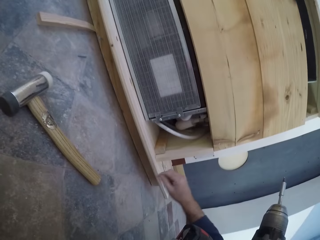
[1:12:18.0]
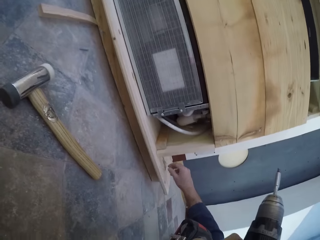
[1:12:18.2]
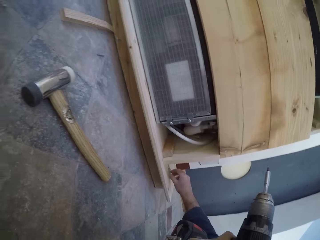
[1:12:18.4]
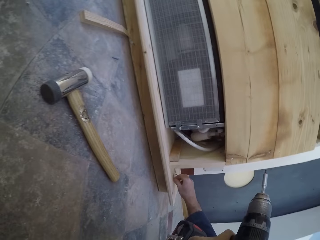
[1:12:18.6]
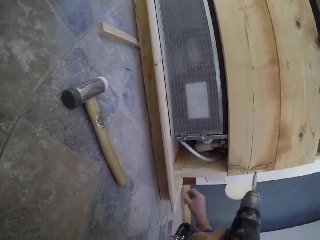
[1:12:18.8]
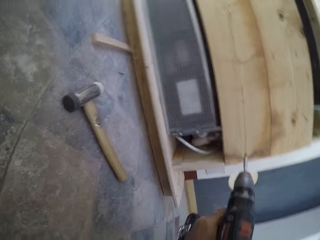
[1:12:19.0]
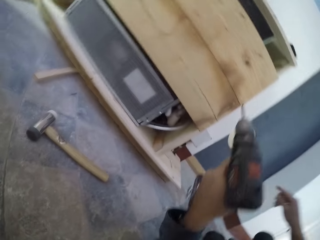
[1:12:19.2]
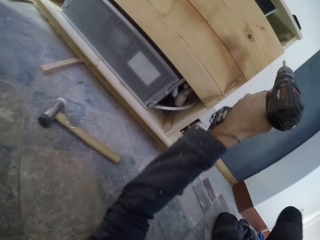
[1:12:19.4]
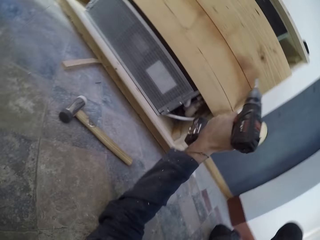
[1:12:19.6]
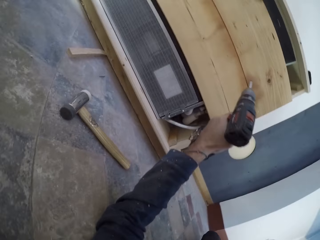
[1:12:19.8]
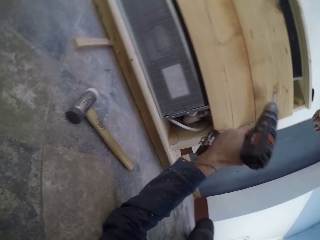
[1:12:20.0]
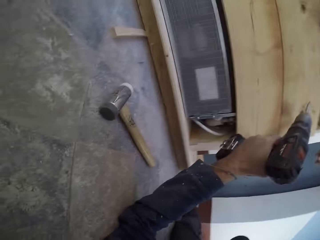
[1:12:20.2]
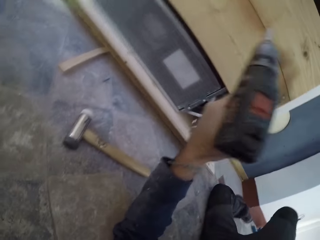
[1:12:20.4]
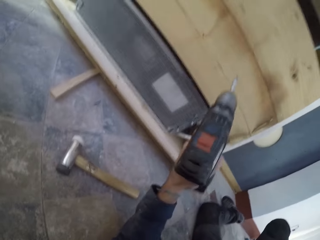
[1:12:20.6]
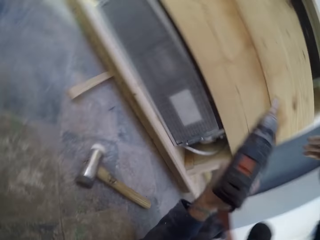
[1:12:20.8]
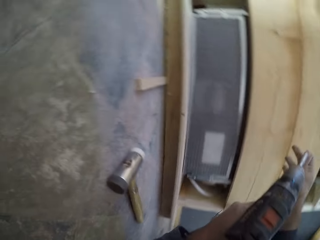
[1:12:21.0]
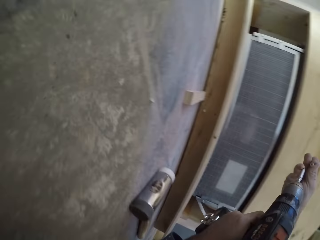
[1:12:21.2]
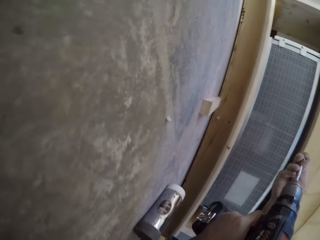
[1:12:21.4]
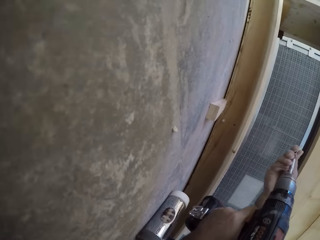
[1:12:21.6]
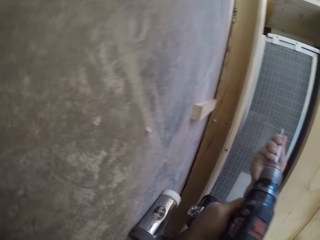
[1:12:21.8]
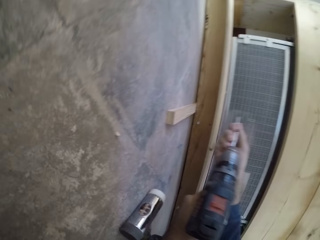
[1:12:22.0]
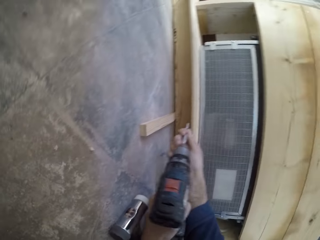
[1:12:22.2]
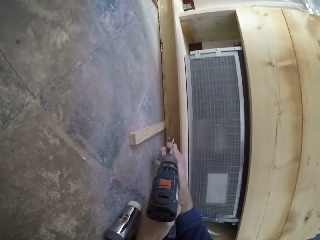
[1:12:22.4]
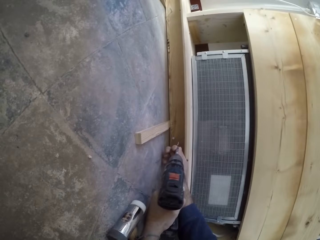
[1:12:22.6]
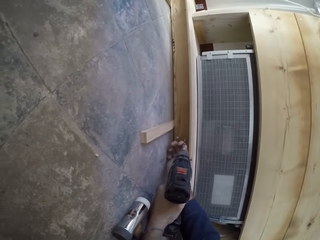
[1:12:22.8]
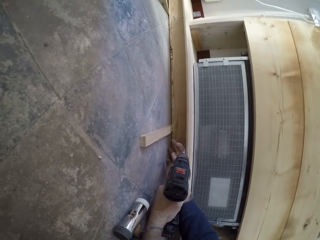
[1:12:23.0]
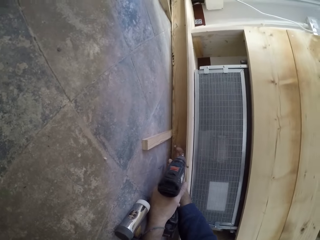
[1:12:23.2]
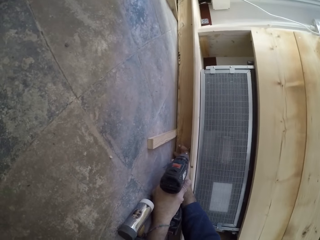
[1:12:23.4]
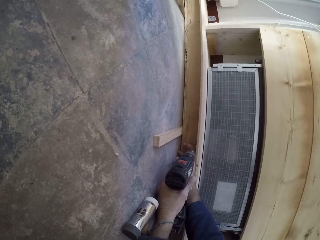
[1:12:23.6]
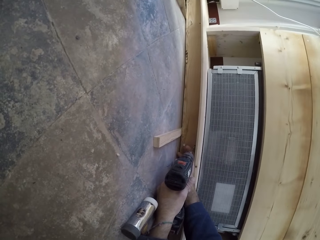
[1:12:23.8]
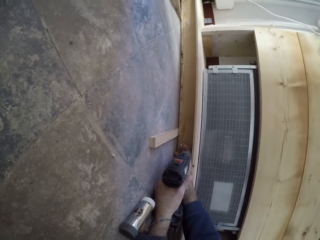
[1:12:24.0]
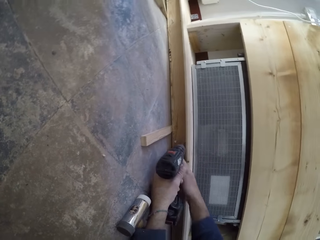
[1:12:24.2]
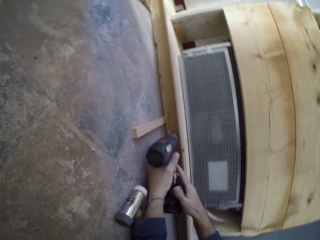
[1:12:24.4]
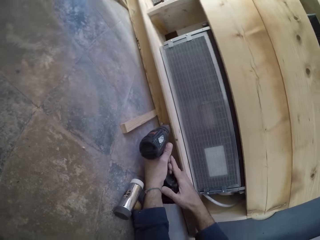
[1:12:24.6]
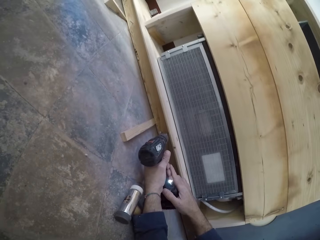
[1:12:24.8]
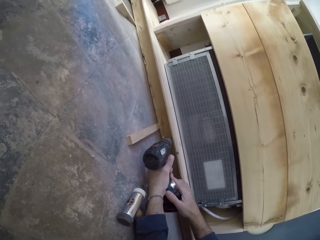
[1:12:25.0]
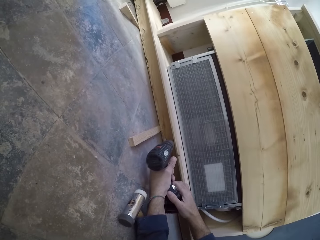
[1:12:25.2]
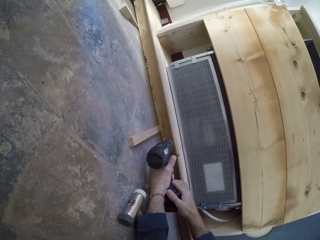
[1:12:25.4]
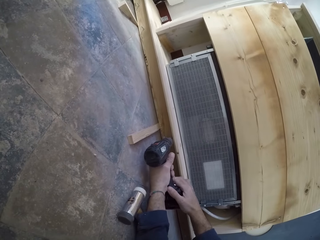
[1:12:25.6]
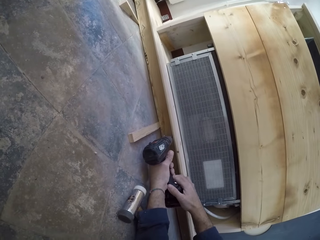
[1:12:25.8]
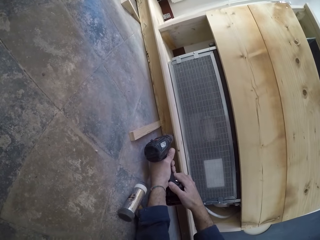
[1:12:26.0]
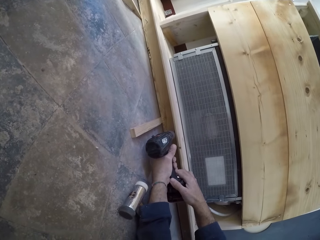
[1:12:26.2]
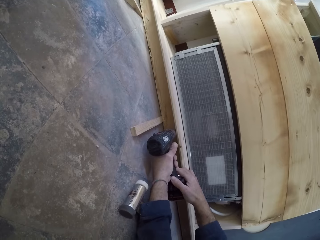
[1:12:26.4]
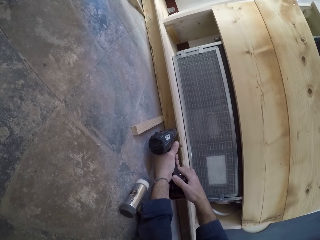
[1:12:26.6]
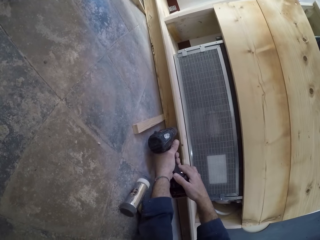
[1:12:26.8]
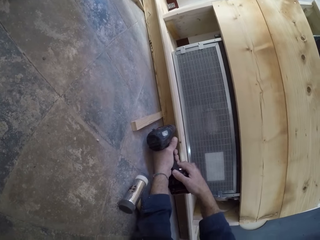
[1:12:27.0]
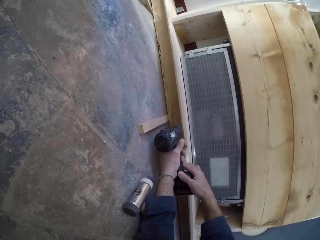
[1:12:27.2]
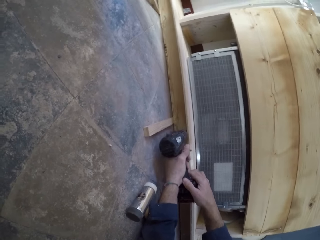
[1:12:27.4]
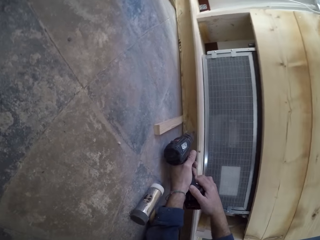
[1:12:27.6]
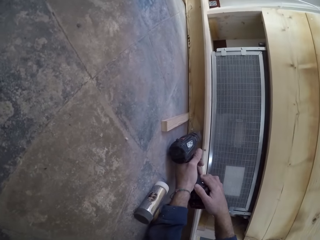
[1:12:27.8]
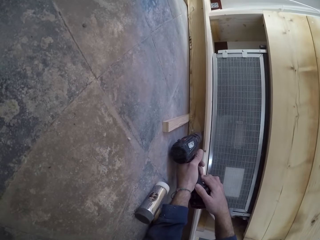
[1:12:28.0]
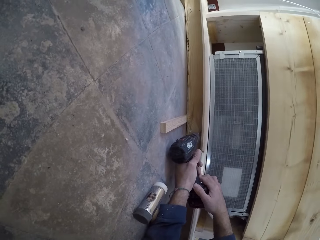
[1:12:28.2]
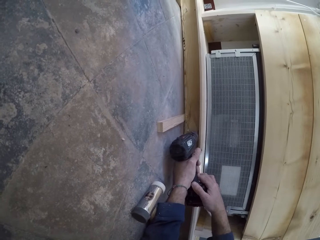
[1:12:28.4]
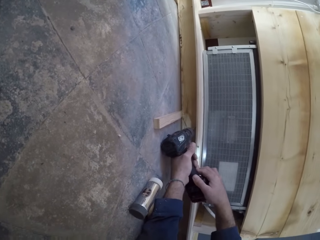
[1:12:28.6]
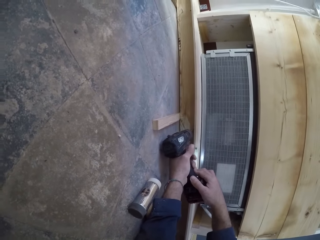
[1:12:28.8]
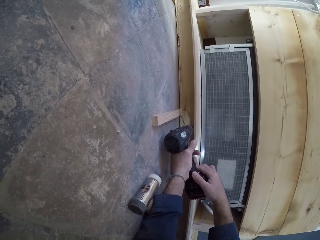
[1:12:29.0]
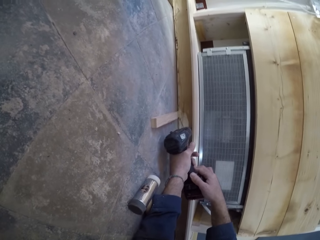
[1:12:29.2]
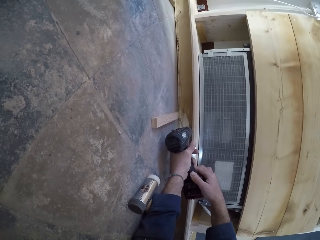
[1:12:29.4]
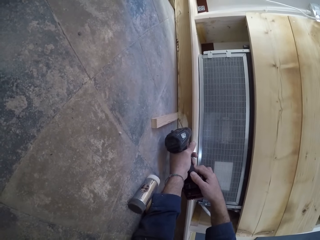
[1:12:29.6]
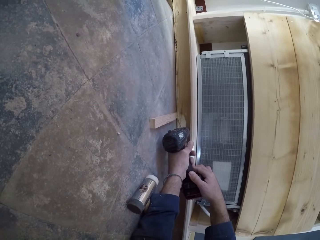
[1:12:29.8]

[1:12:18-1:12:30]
The camera wearer picks a screw from the wooden furniture with his right hand. He fits the screw into the bit holder of the power drill with his right hand. He drills the screw into the wooden furniture with the power drill together with both hands. He retracts the screw from the wooden furniture with the power drill together with both hands.

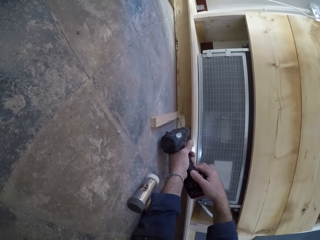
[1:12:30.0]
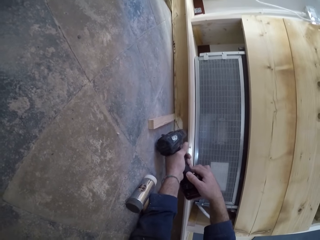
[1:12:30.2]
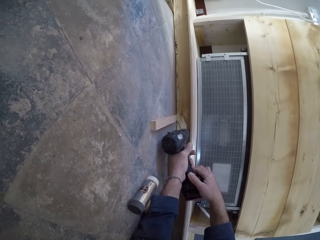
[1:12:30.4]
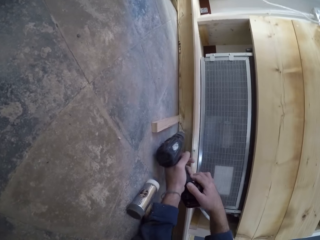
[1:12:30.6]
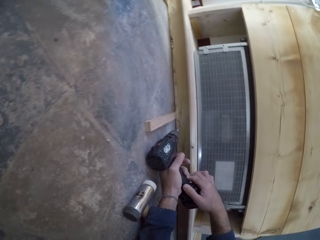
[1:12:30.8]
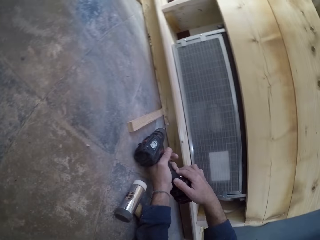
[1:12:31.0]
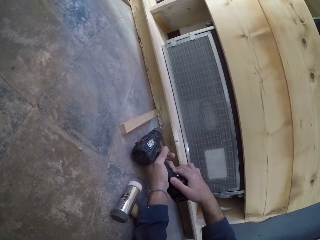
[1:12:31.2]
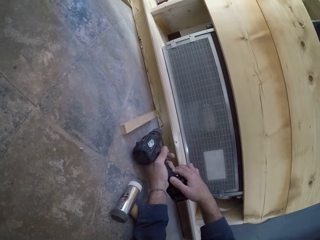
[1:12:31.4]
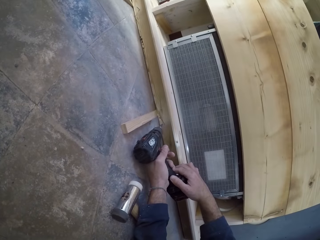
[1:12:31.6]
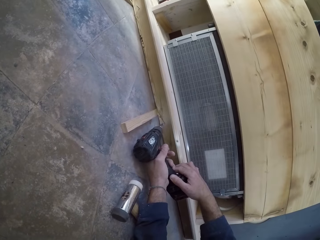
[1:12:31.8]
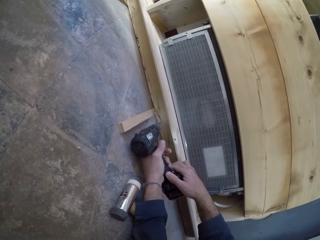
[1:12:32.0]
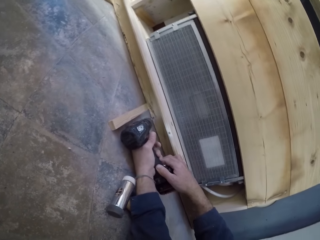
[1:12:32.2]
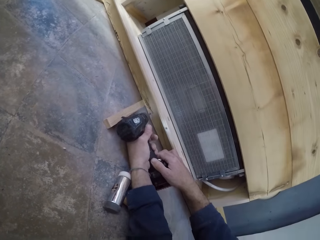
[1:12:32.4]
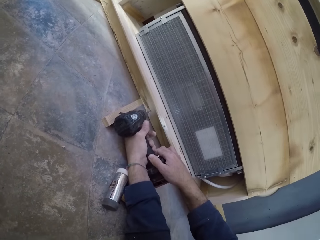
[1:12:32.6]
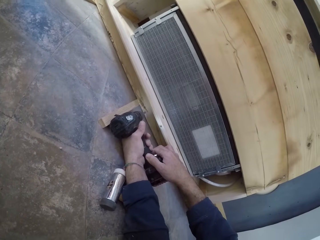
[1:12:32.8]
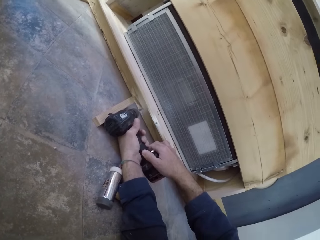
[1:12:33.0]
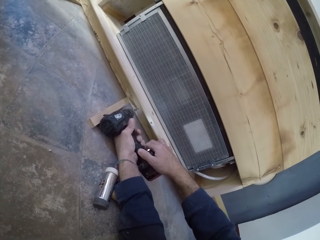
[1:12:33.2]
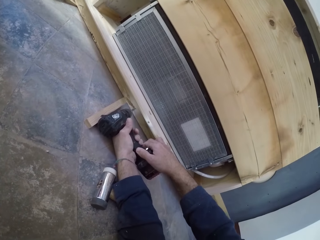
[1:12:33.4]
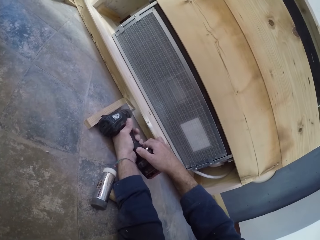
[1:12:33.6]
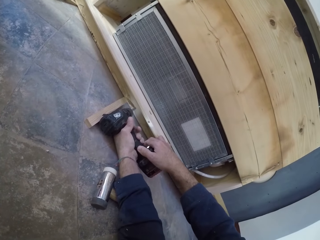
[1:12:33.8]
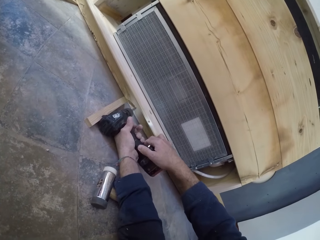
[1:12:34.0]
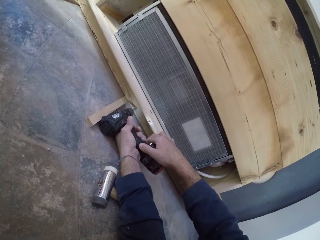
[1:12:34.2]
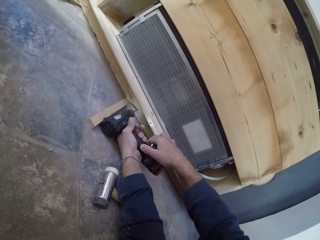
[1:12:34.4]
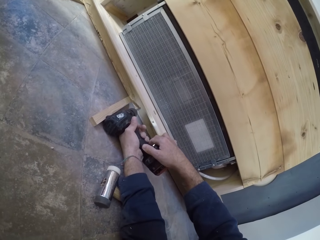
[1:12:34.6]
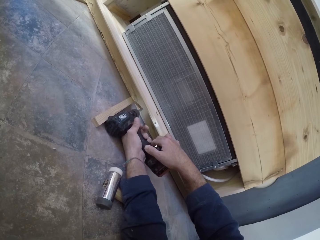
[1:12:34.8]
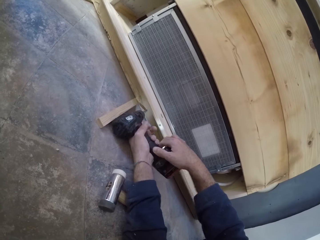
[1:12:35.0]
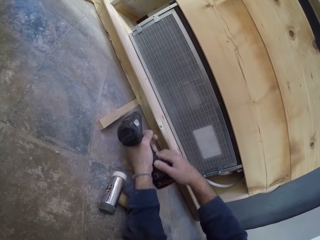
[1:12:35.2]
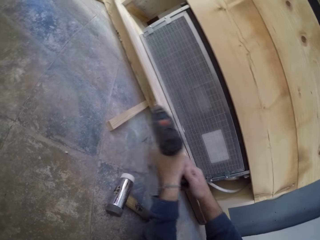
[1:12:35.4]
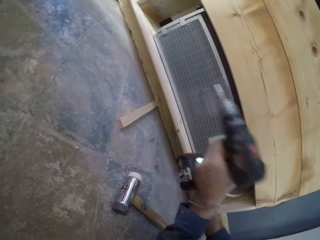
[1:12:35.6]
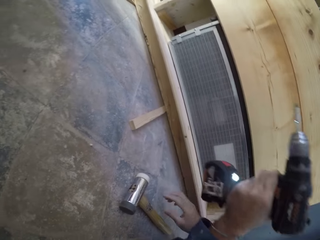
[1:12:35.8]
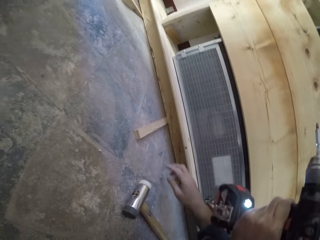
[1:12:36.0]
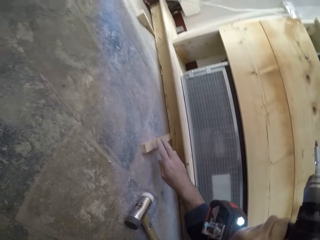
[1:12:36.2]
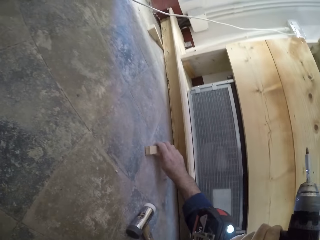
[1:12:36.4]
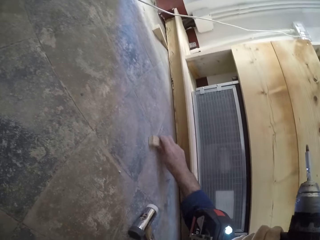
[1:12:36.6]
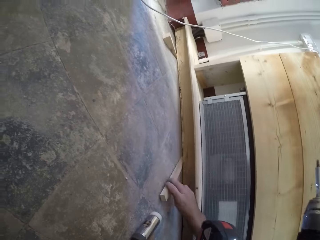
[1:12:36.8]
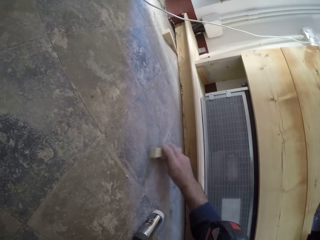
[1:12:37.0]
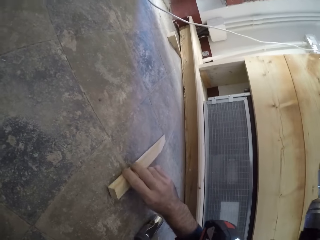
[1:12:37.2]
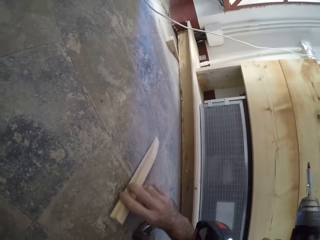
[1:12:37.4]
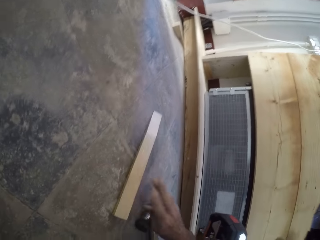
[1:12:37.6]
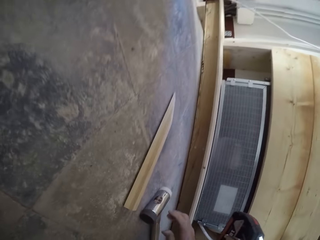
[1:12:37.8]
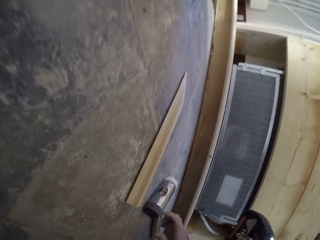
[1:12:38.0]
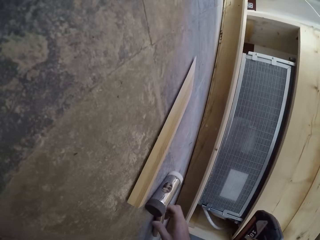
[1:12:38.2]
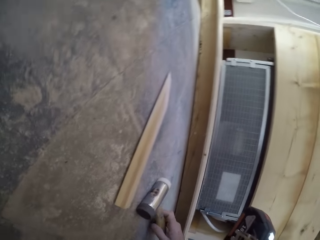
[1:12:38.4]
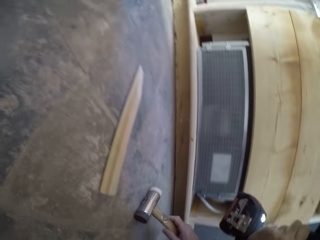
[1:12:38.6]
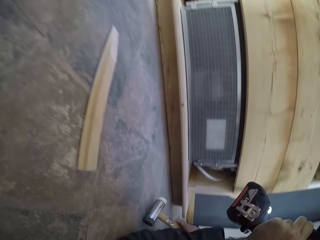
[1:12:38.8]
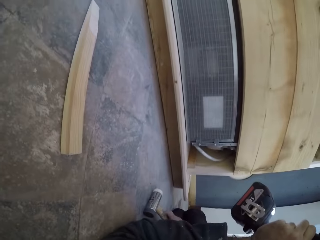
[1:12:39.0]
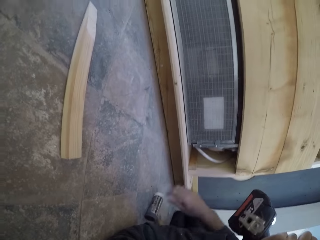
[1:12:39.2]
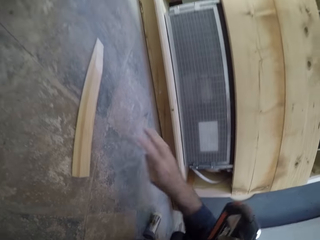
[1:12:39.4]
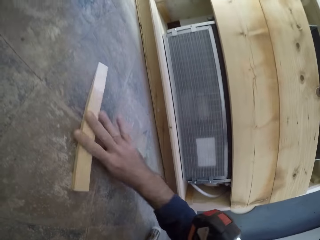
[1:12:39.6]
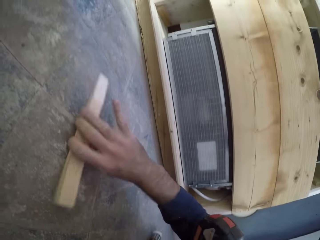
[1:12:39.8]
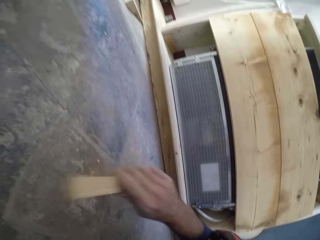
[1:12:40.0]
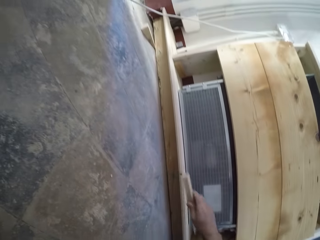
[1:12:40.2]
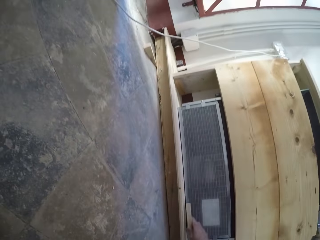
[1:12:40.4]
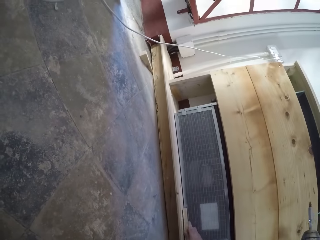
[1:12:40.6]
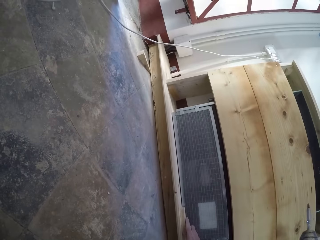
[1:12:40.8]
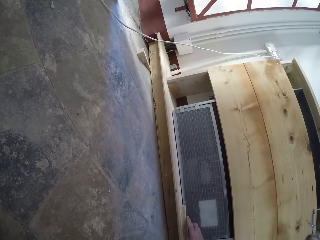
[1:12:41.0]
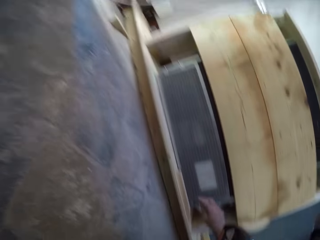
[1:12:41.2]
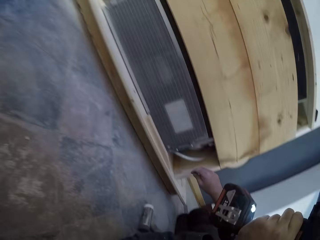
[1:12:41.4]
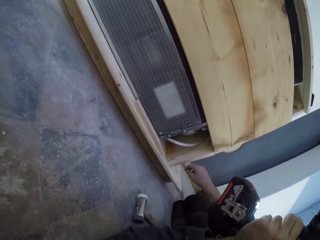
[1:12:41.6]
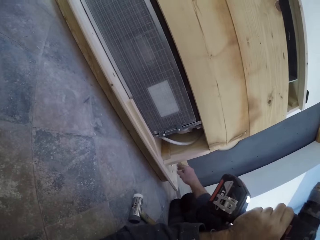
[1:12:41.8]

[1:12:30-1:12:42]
The camera wearer drills the screw into the wooden furniture with the power drill together with both hands. He lifts the drill machine. He removes the plank under the wooden furniture with his right hand. He moves the hammer on the ground with his right hand. He picks the plank from the floor with his right hand. He places the plank on the furniture with his right hand.
